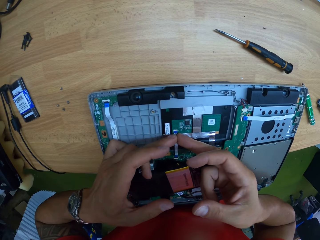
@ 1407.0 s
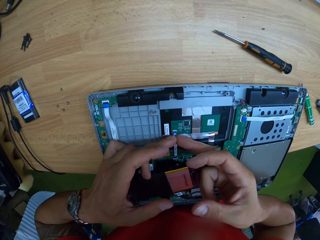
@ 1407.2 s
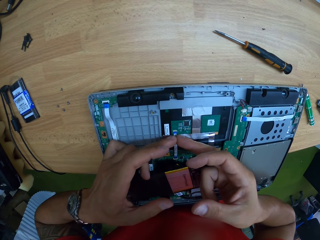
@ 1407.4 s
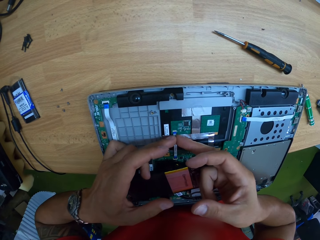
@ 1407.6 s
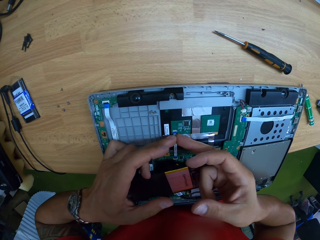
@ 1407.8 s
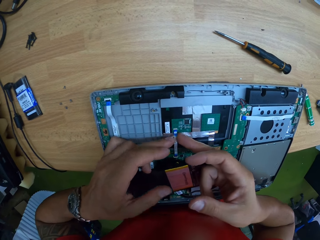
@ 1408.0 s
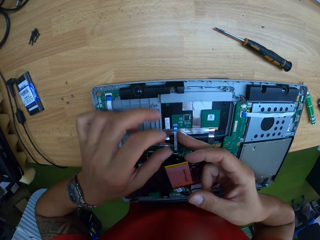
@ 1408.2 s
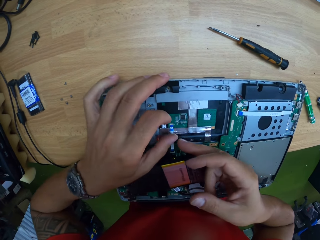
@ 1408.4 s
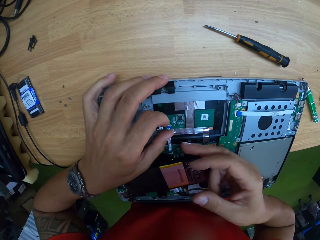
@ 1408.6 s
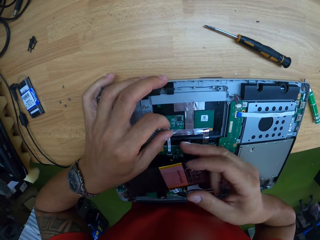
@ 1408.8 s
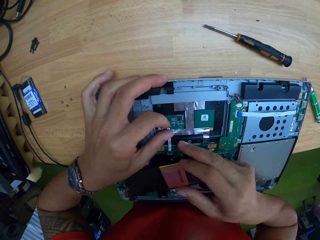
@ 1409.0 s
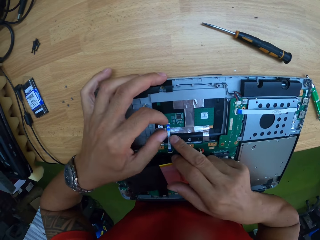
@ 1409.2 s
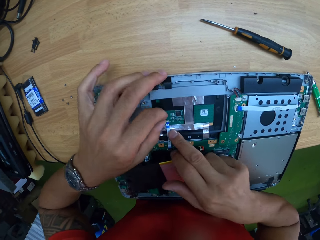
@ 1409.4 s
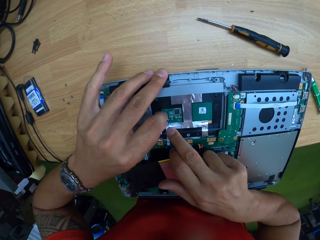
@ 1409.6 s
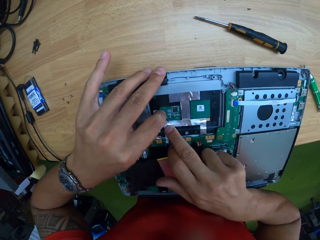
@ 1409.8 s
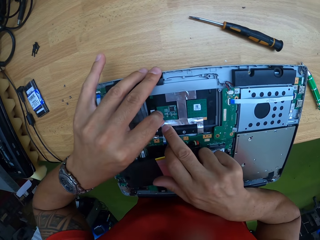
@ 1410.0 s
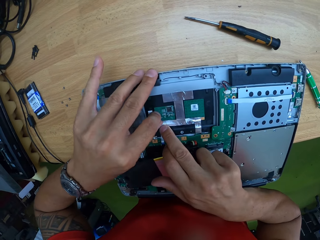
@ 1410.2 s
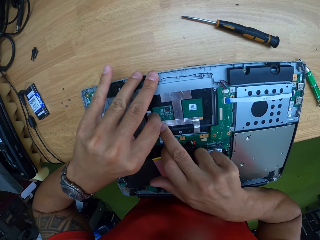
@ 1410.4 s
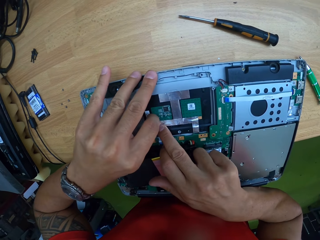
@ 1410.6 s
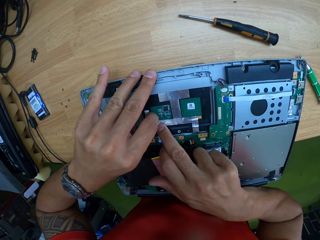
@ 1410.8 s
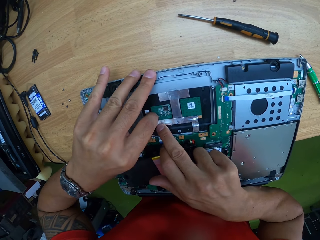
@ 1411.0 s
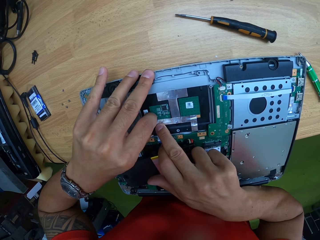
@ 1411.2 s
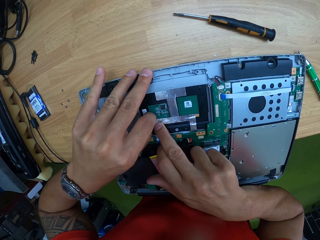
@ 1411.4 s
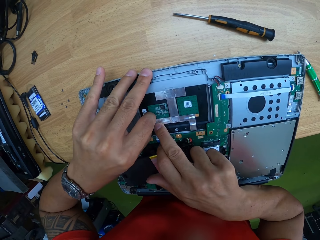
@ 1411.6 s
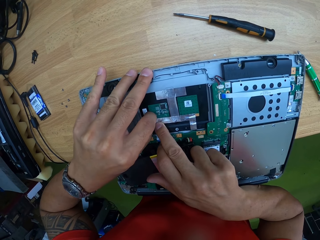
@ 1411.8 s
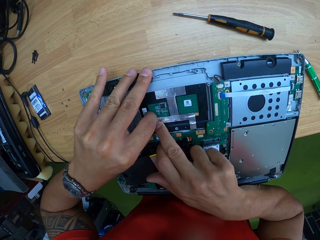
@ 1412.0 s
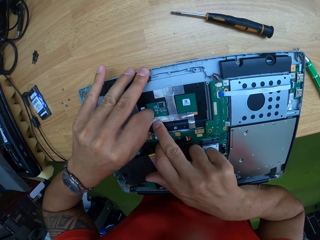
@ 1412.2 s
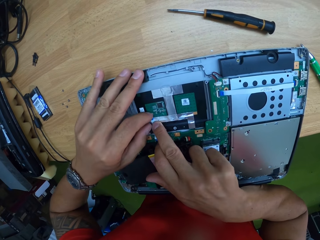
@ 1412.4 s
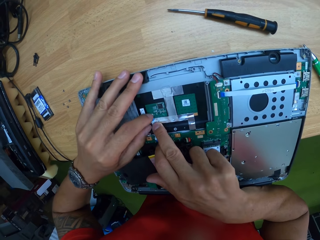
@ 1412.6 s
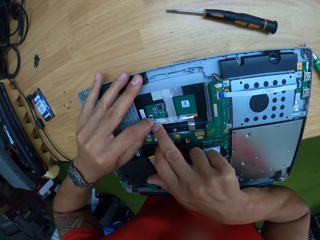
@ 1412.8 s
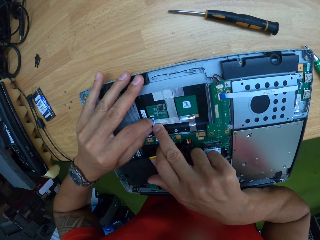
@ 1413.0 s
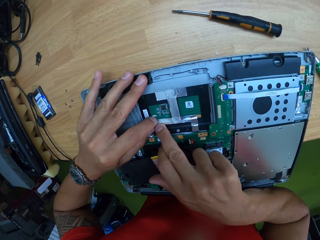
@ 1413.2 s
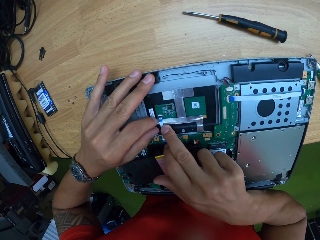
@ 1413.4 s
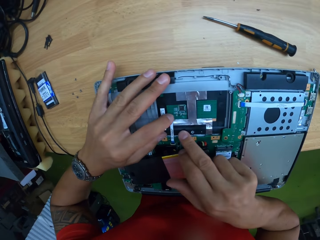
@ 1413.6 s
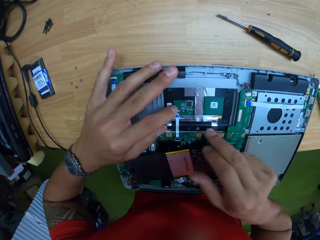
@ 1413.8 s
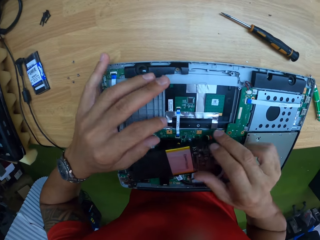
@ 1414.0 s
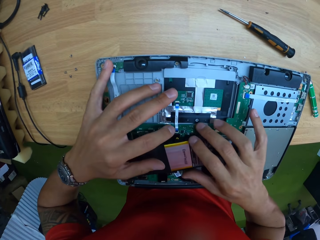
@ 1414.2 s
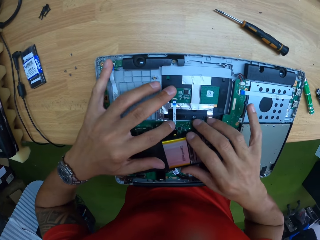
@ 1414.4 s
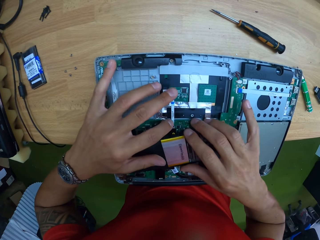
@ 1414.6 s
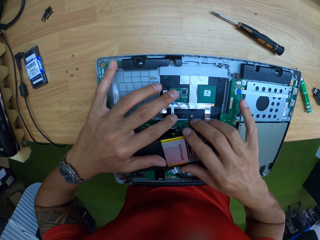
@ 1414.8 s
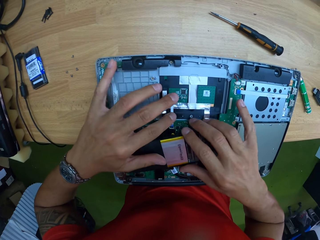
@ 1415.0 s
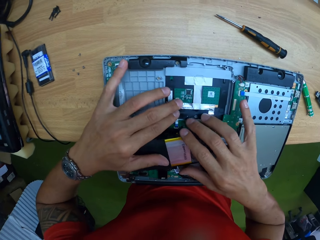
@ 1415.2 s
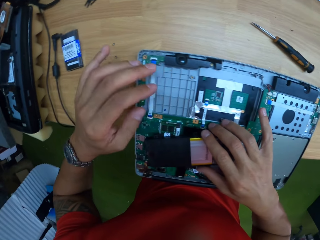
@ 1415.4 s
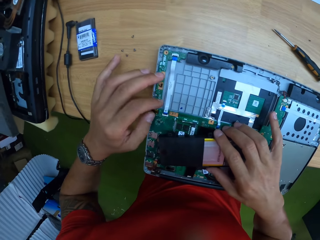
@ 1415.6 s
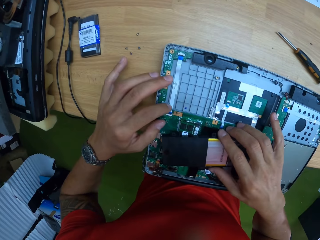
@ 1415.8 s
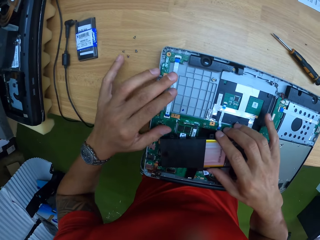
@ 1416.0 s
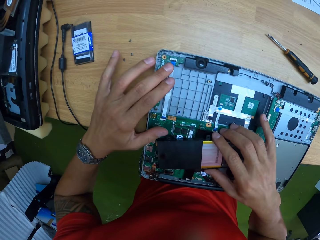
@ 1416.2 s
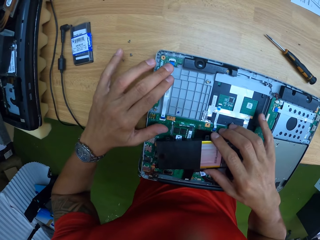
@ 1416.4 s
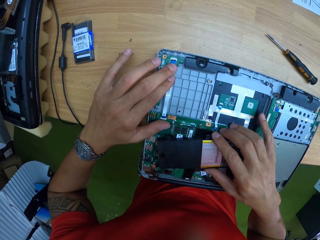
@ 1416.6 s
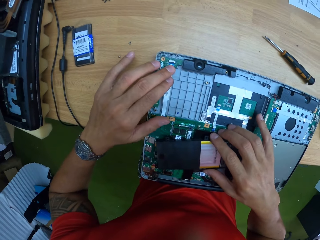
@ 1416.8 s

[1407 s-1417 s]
The camera wearer holds the ribbon cable.

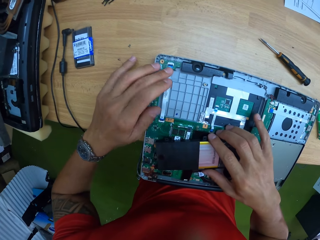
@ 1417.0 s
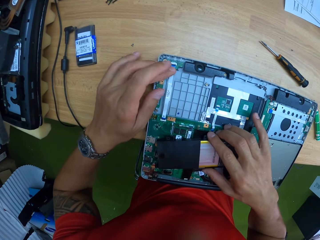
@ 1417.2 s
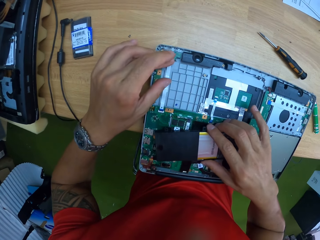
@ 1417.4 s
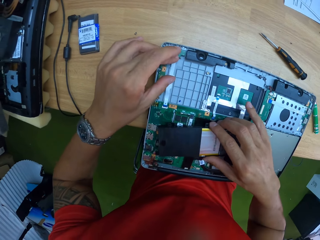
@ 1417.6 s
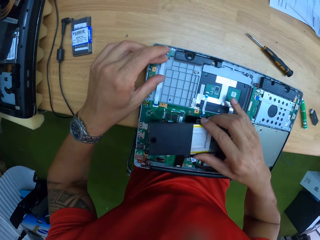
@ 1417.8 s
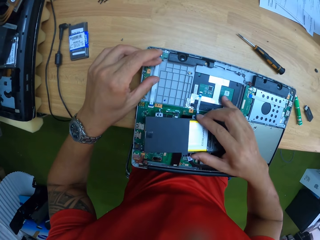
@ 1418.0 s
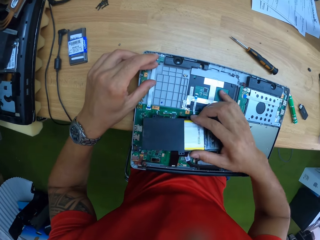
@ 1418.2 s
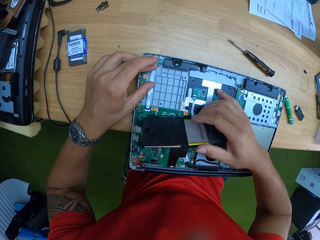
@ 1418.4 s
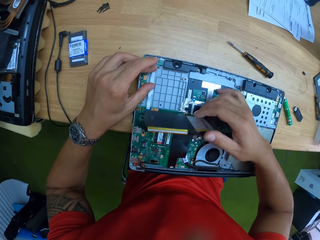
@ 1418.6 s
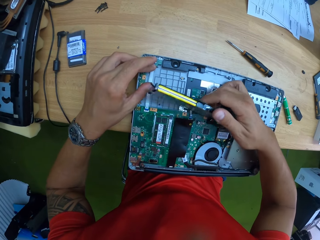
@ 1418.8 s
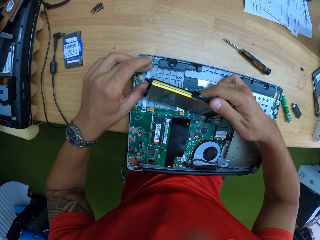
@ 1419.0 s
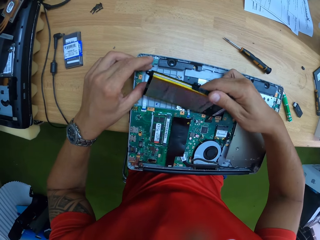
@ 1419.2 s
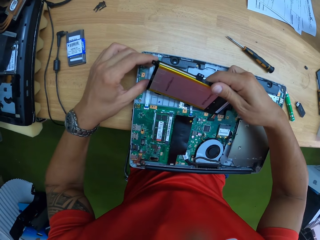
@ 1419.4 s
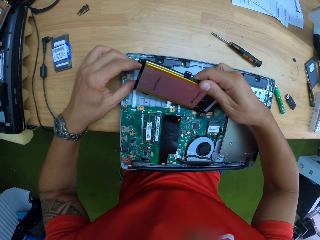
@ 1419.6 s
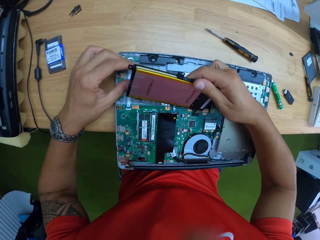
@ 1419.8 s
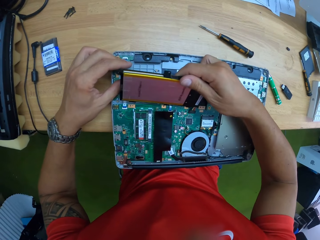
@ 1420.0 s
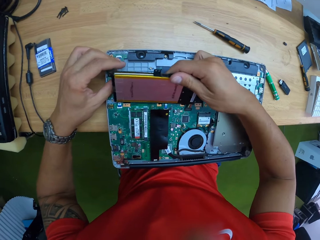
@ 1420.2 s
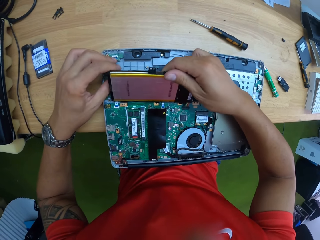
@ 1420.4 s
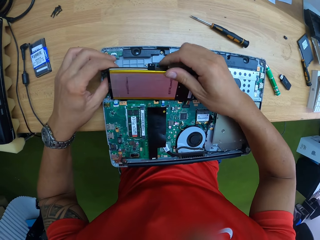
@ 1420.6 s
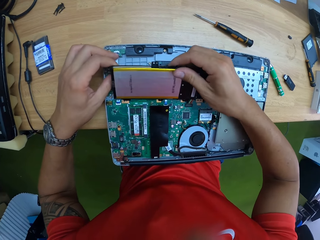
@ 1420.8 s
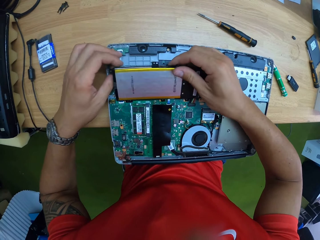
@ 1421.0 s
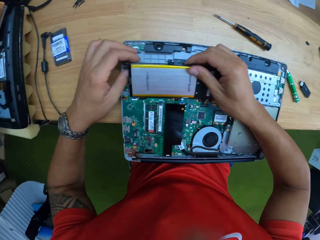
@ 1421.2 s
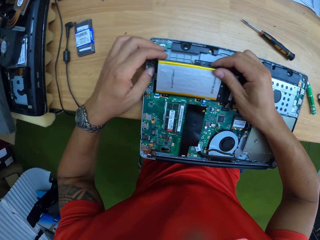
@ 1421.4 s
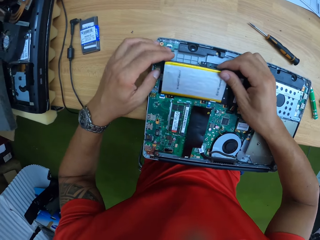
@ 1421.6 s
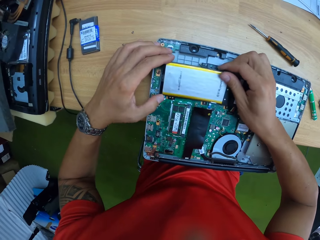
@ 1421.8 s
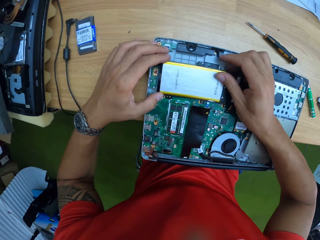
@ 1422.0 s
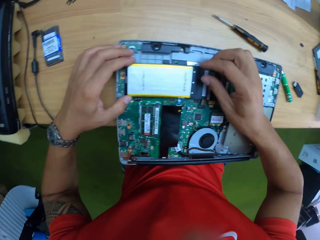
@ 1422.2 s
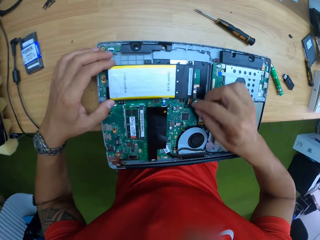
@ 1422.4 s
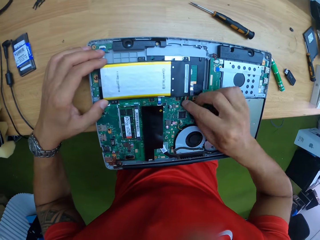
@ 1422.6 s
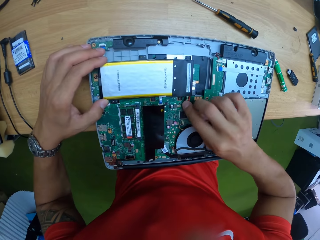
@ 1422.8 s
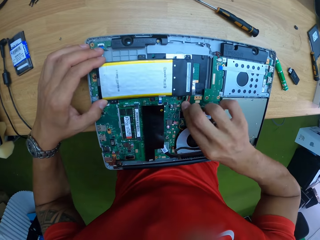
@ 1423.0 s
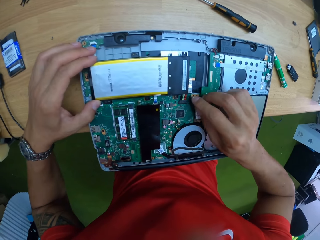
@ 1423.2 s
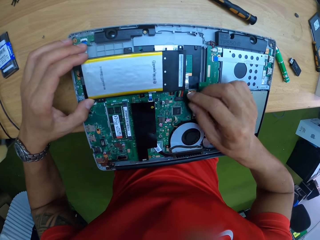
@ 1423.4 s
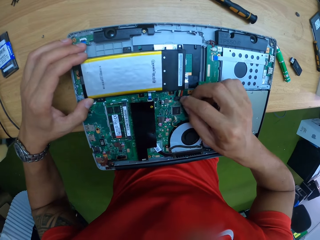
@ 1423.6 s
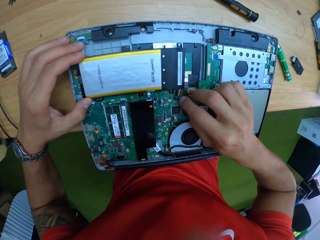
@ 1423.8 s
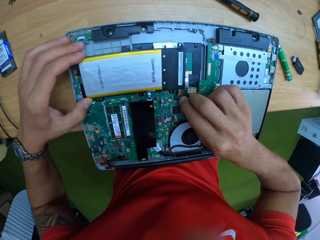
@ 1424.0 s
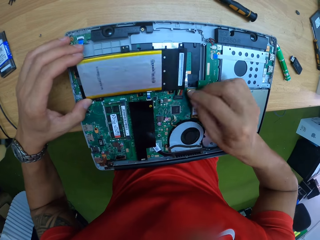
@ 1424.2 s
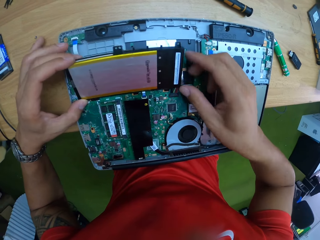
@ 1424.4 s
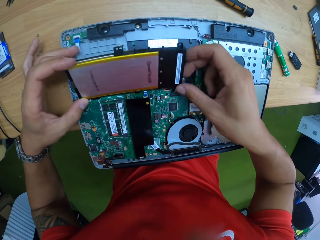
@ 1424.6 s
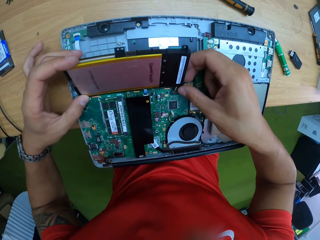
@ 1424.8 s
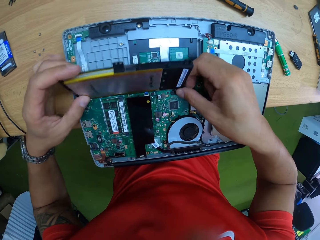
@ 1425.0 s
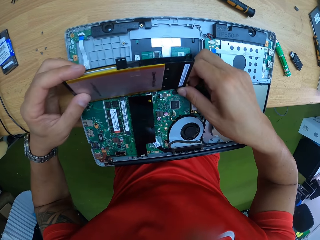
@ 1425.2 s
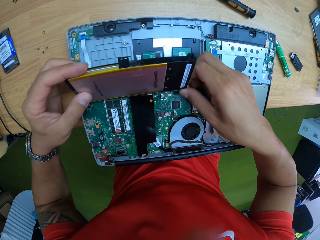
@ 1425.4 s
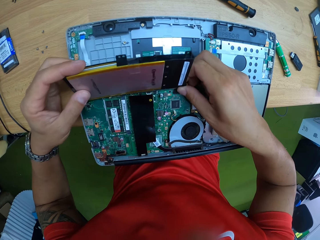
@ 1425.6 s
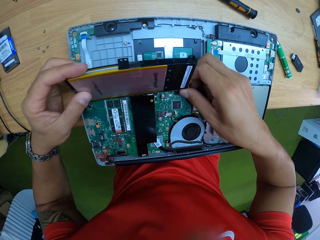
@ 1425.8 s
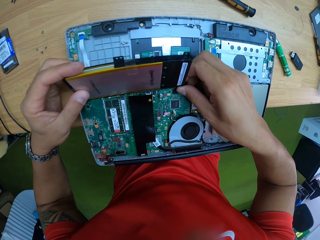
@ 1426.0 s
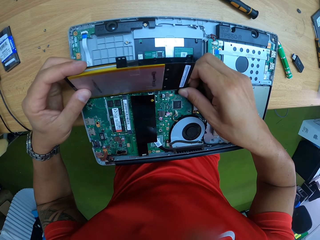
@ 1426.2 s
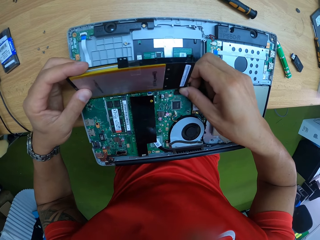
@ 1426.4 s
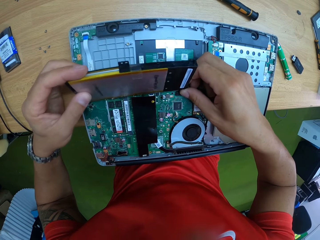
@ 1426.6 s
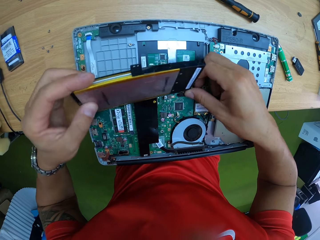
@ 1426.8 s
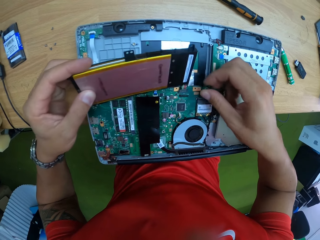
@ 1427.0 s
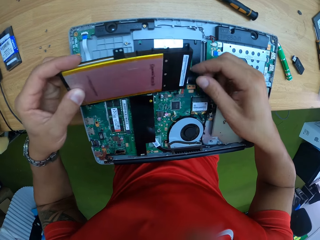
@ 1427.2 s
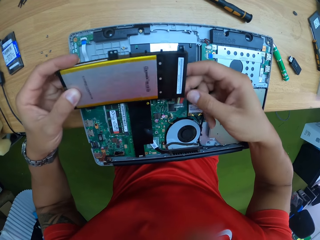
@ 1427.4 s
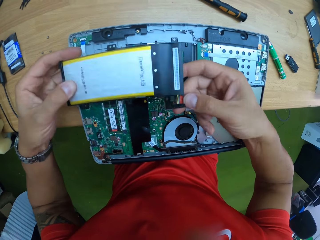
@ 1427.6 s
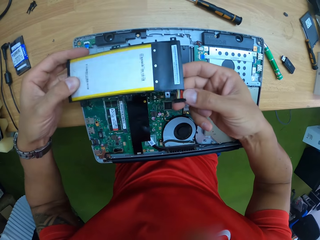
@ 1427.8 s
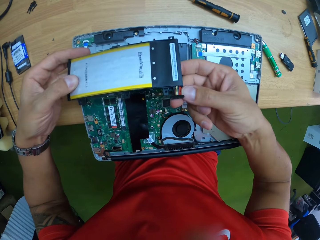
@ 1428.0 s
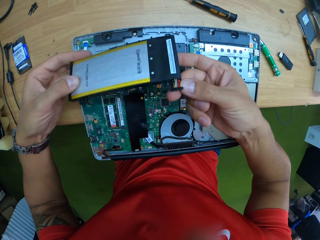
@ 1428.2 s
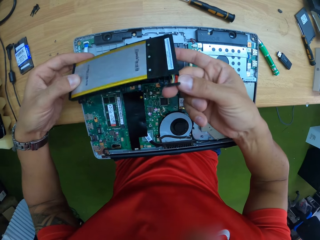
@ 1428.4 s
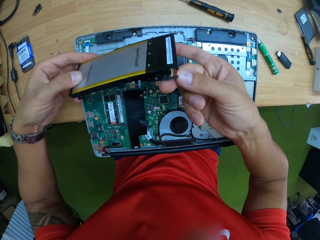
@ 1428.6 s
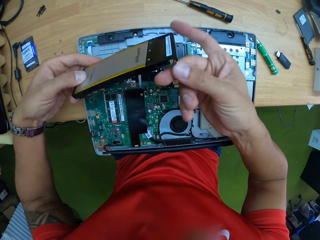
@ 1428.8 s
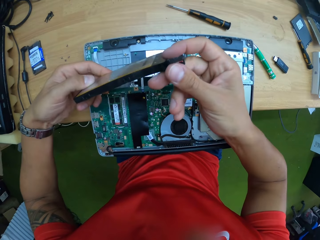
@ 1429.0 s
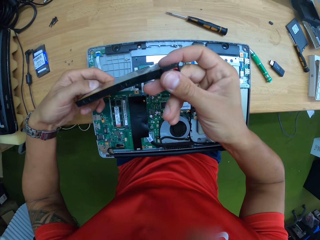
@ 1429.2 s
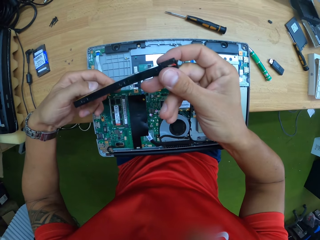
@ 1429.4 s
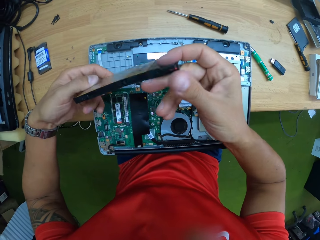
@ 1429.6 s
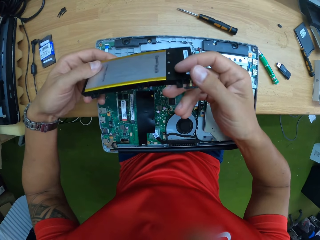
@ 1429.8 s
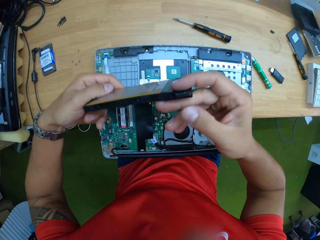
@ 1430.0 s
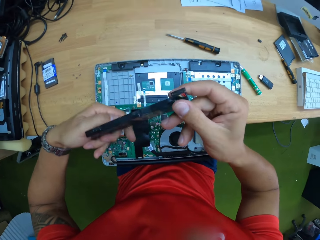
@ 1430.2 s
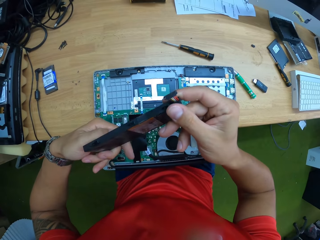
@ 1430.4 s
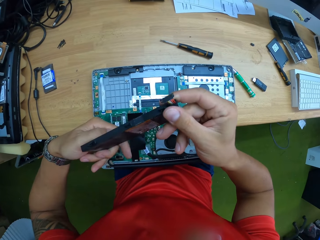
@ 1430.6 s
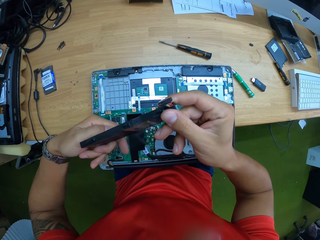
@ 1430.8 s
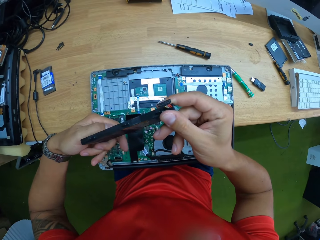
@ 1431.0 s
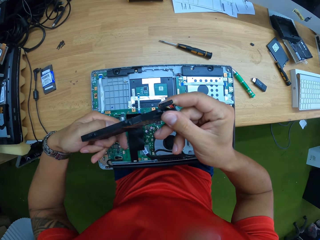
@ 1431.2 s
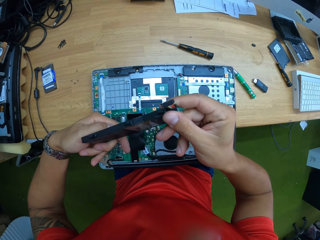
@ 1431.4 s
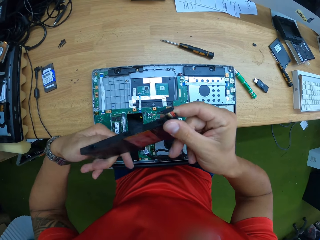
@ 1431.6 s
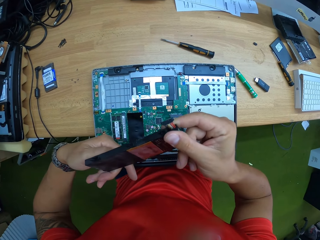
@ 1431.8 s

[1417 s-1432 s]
The camera wearer holds the hard disk. They drop the battery in the motherboard with both hands. They turn the hard disk, loosen the ribbon cable, pull the hard disk and detach the hard disk. They pick up the battery in the motherboard with both hands. They look at the hard disk.
